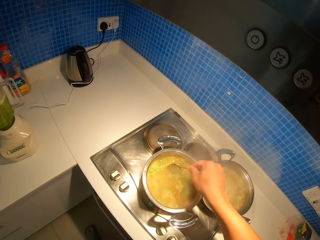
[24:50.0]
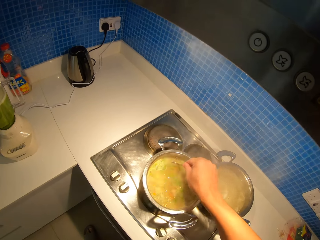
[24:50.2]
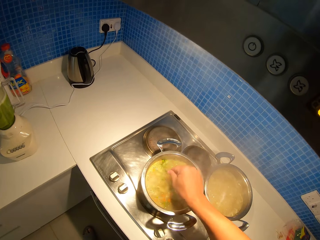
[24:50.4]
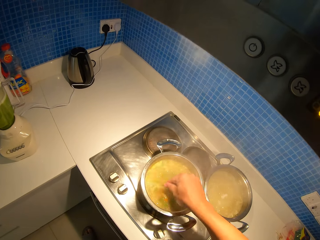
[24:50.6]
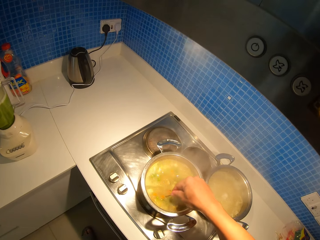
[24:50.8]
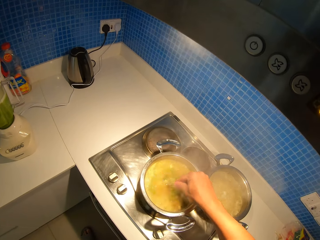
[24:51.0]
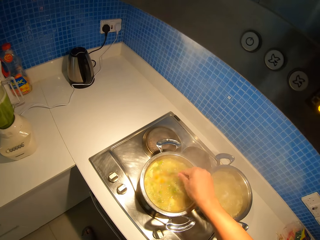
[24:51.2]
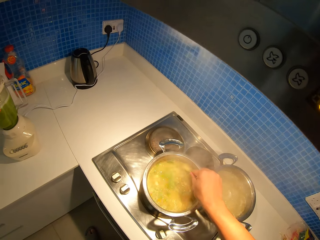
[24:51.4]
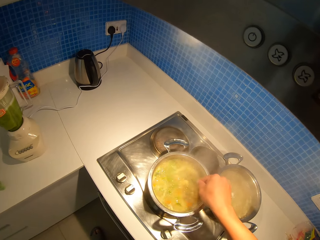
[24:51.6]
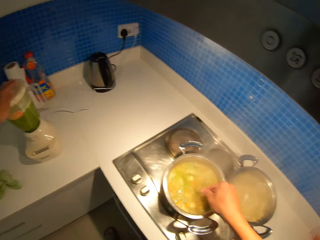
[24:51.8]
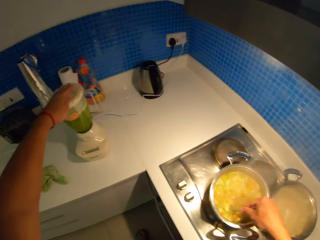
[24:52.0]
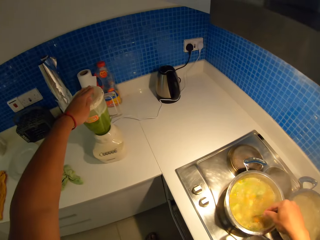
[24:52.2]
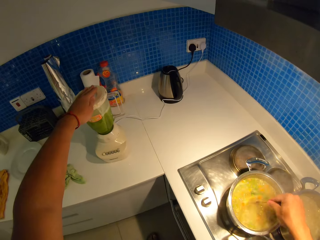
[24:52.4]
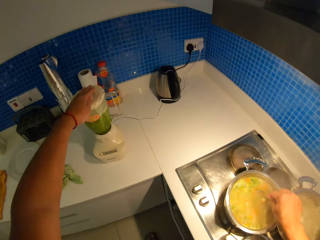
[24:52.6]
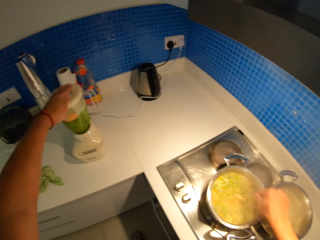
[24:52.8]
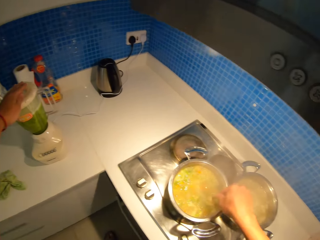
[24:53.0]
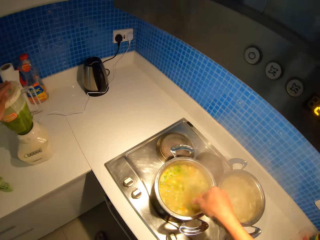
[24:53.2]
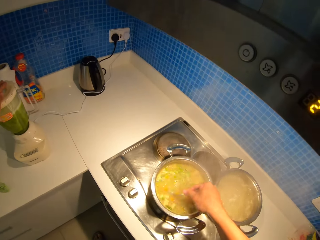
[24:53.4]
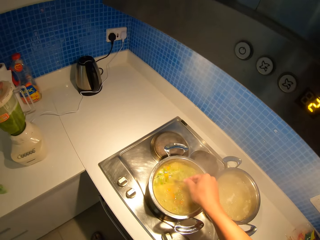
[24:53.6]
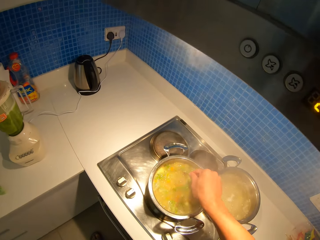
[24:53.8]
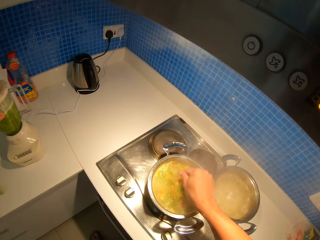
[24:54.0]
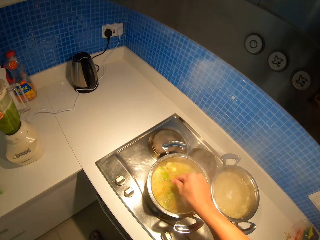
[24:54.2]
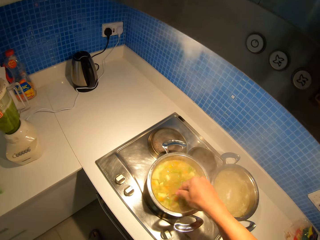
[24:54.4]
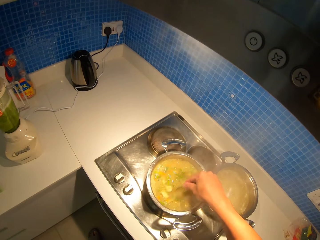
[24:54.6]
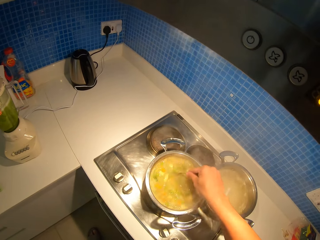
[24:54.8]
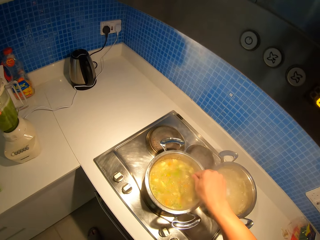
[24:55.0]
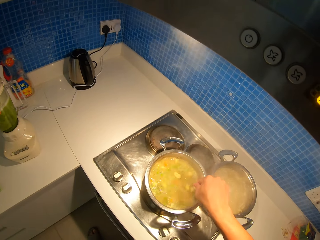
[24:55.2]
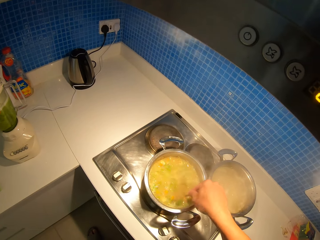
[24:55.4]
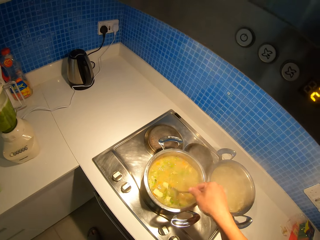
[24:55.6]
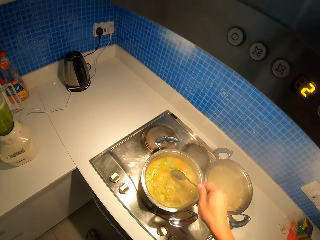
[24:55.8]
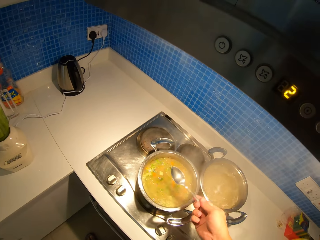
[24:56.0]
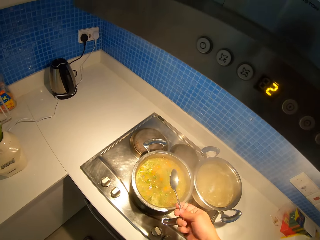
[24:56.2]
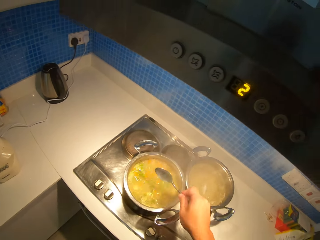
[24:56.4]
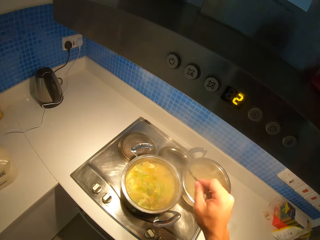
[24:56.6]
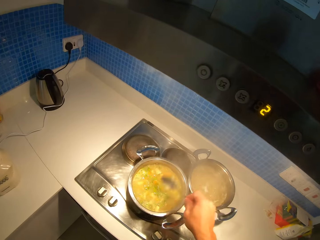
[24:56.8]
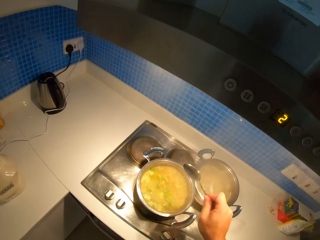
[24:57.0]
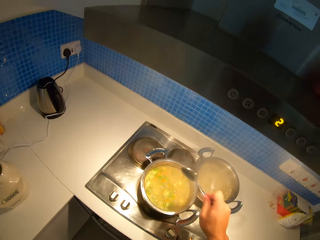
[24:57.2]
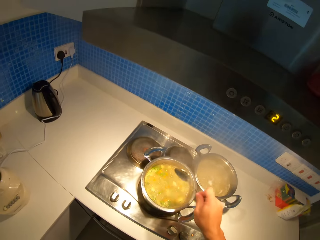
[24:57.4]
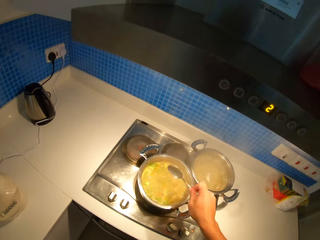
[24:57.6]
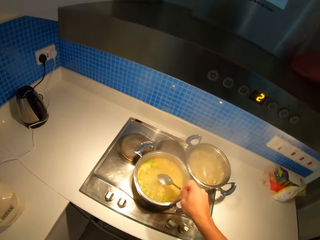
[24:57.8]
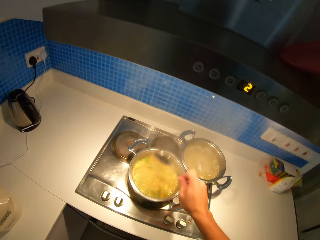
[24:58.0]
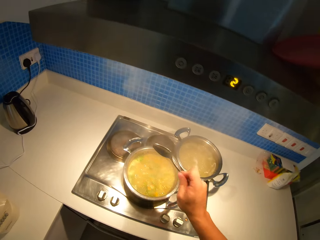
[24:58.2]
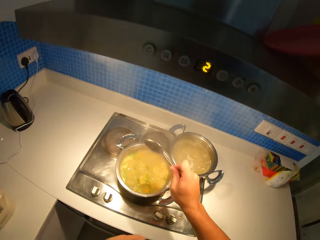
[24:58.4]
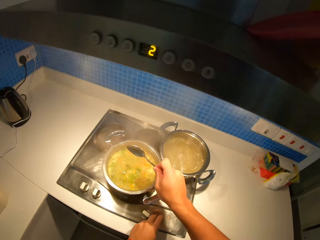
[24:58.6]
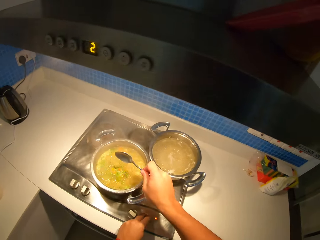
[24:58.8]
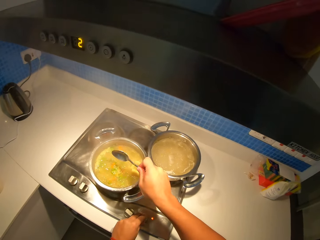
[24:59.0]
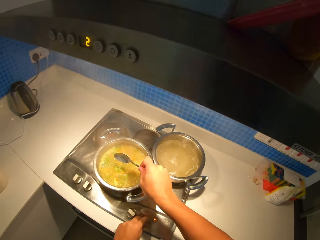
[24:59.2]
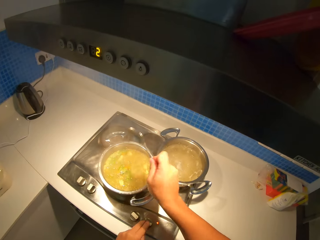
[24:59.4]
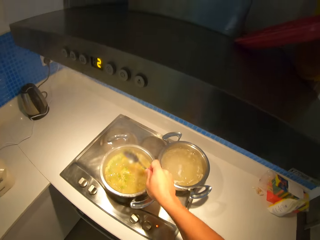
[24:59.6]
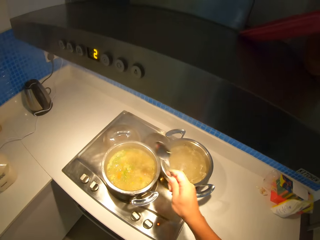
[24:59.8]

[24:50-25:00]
The camera wearer shakes the spoon over the stew pot.

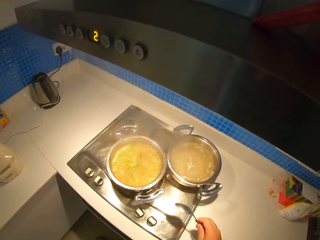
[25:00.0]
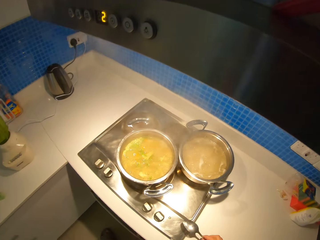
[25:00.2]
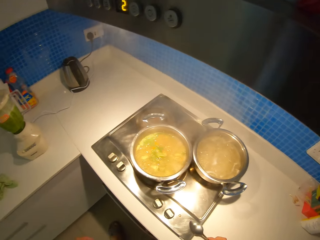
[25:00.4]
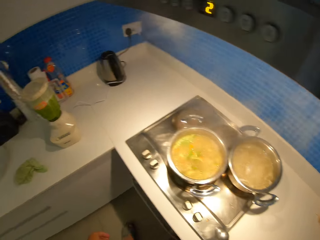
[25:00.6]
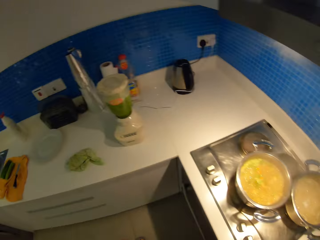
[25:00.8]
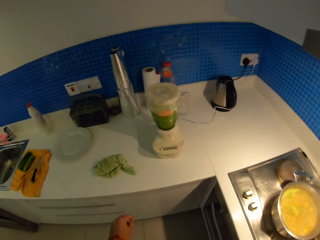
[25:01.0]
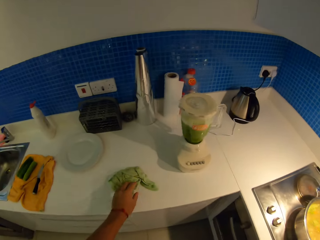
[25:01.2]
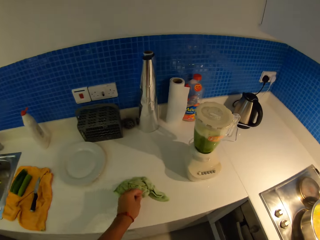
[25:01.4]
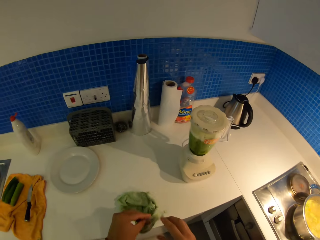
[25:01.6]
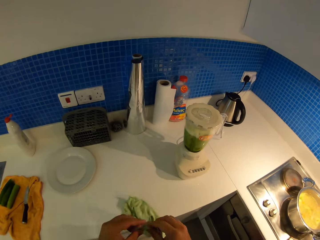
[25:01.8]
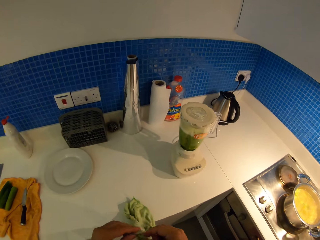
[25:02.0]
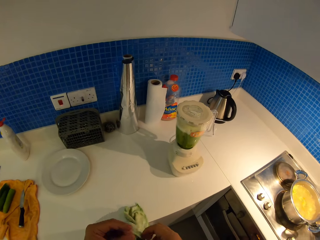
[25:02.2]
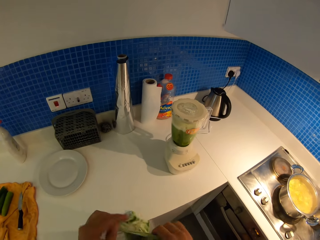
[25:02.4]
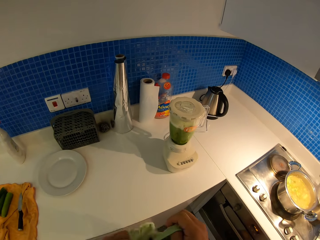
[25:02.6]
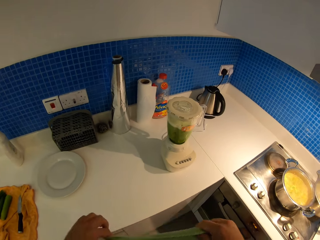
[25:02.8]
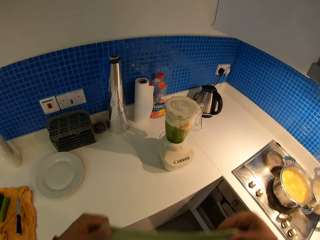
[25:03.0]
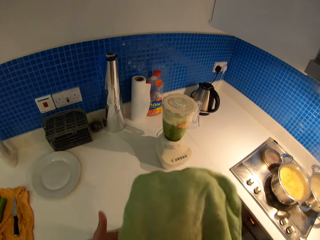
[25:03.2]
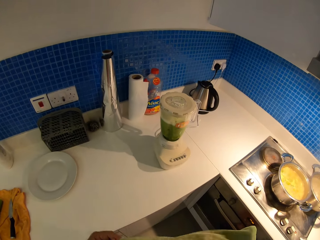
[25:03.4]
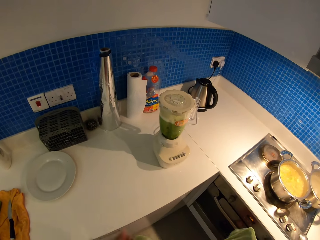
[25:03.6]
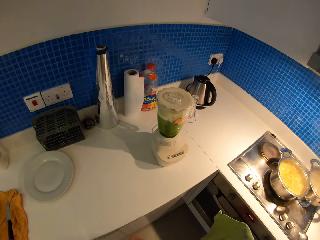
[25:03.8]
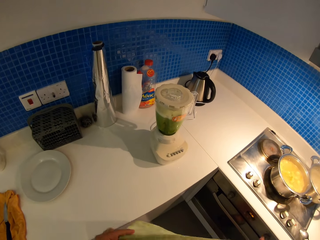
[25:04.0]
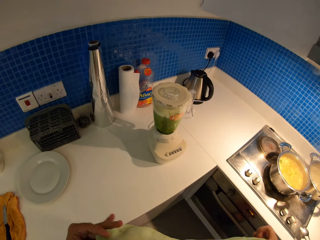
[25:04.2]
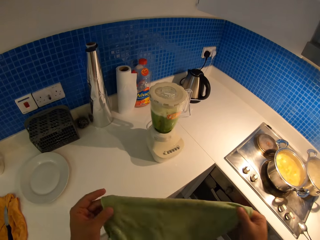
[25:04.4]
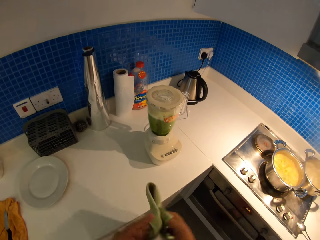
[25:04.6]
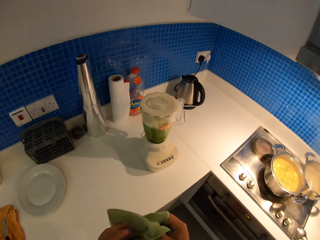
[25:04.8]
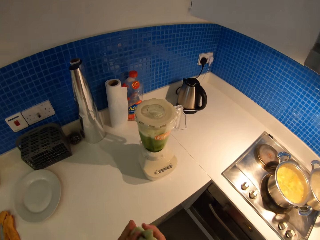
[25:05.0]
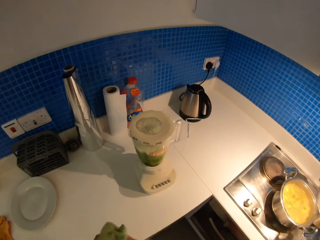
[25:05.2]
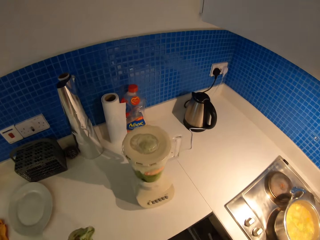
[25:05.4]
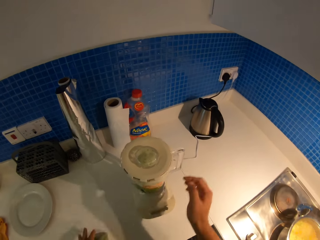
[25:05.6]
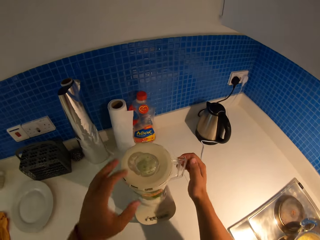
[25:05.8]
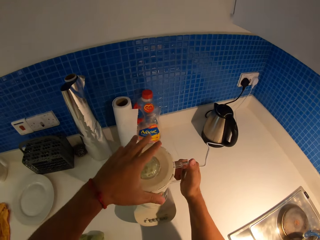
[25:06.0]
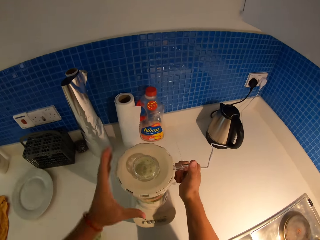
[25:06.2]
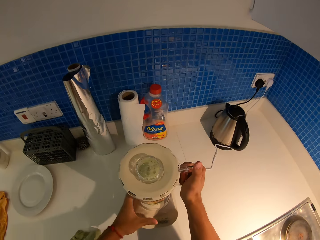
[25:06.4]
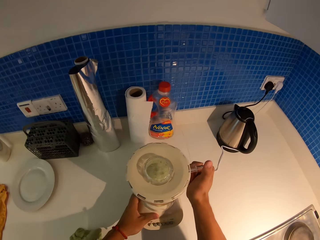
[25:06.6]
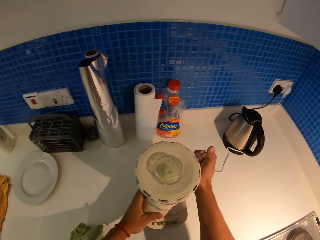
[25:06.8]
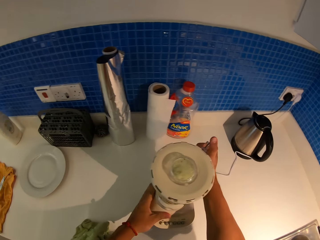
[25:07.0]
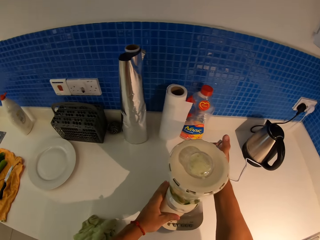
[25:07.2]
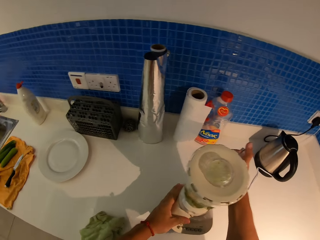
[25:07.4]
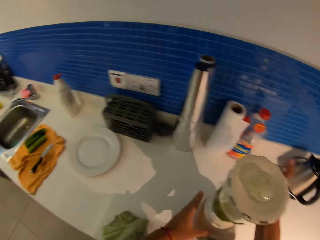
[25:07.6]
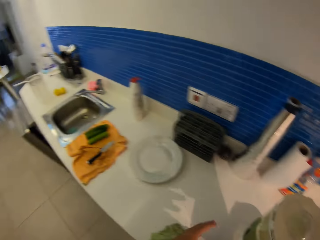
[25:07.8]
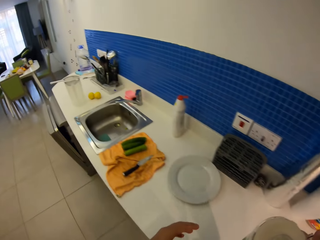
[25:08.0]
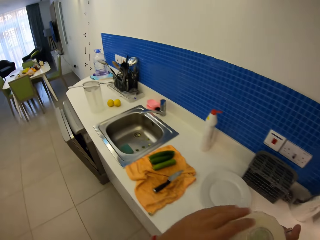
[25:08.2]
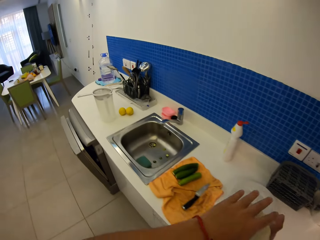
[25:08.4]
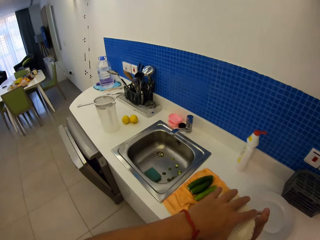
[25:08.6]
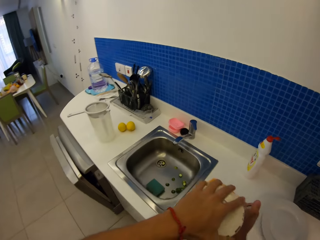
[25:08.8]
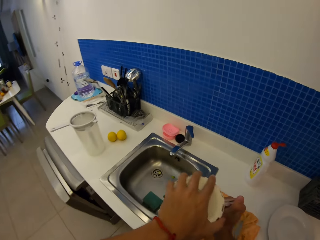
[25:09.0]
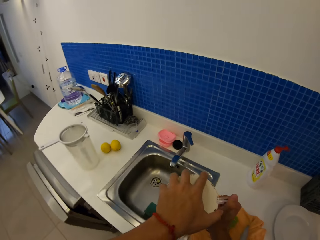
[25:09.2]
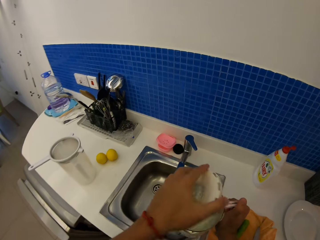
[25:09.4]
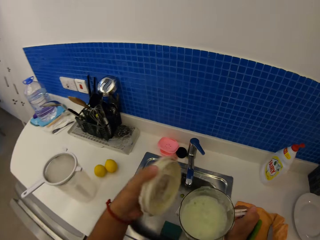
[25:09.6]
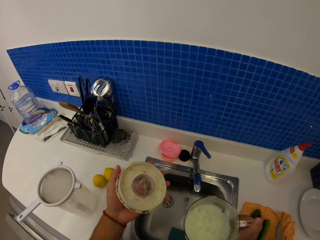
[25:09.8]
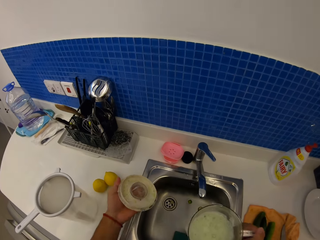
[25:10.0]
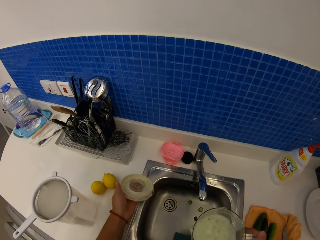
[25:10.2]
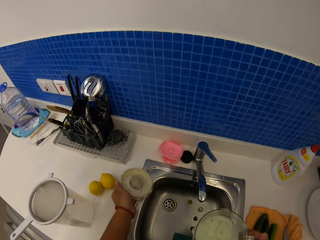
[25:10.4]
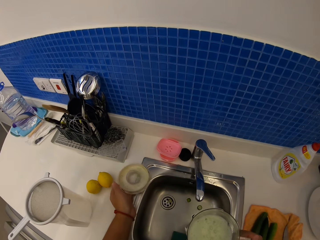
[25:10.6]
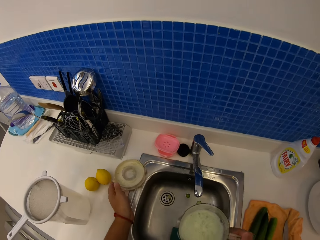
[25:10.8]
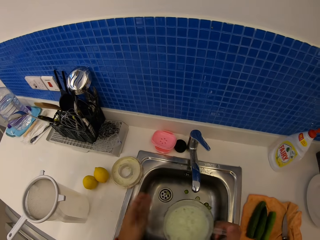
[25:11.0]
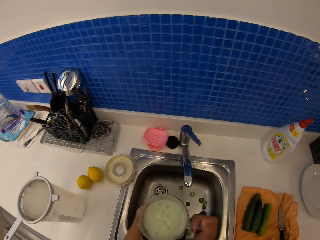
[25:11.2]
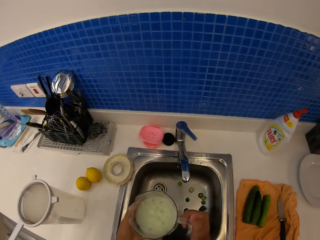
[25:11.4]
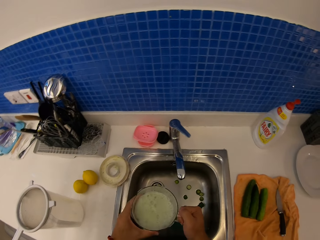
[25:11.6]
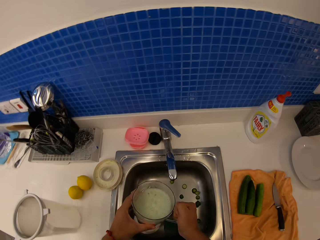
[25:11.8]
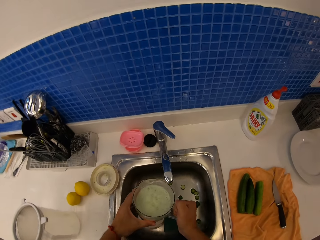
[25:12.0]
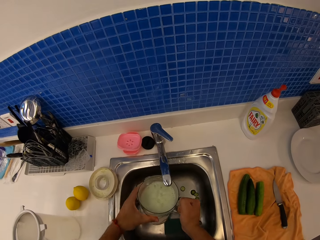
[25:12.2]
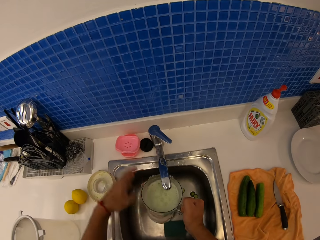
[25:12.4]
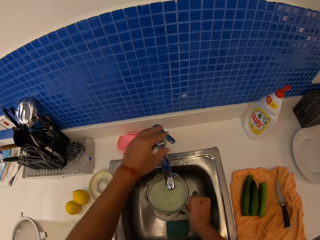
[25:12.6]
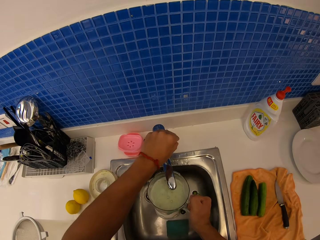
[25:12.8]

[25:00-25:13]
The camera wearer puts the spoon down on a cooker. They pick up a table towel, and fold the table towel. They remove the jug from the blender. They open the blender's cap, and put the blender's cap down on the kitchen counter.
